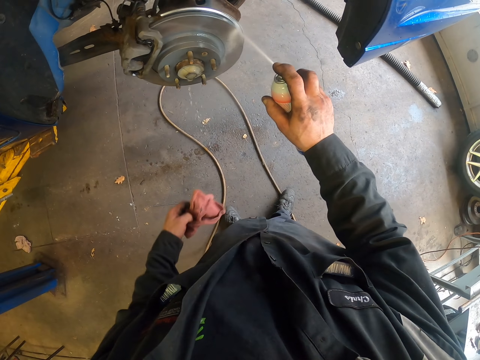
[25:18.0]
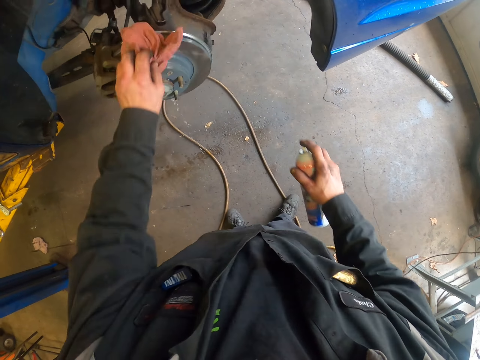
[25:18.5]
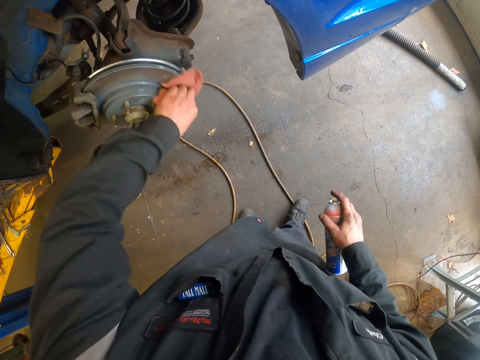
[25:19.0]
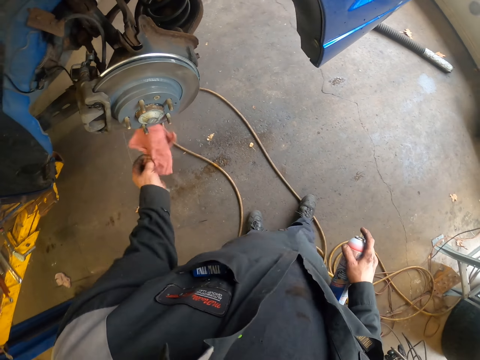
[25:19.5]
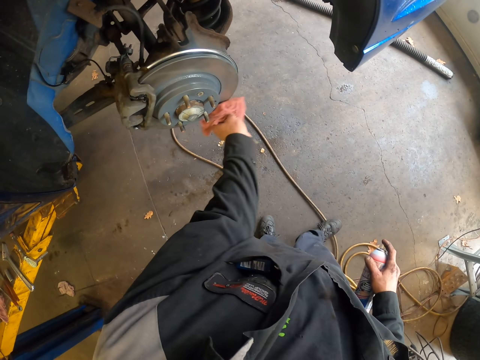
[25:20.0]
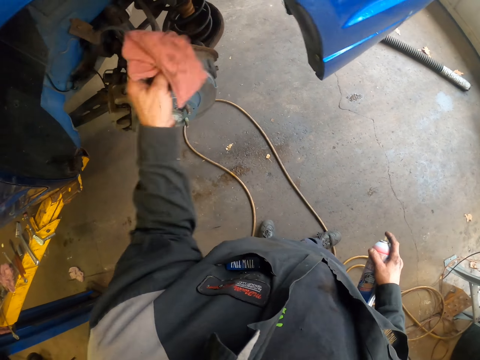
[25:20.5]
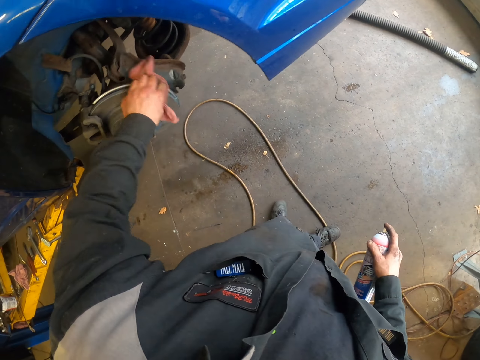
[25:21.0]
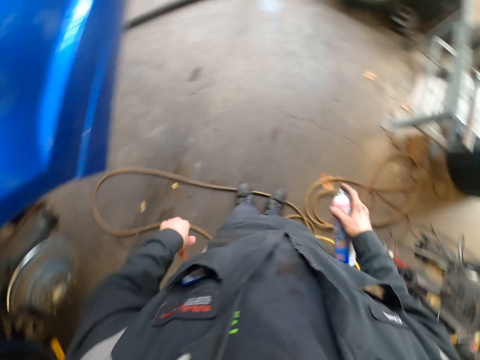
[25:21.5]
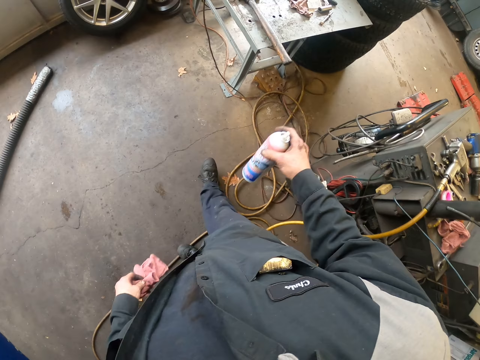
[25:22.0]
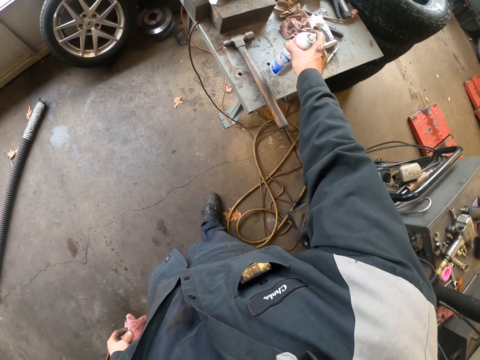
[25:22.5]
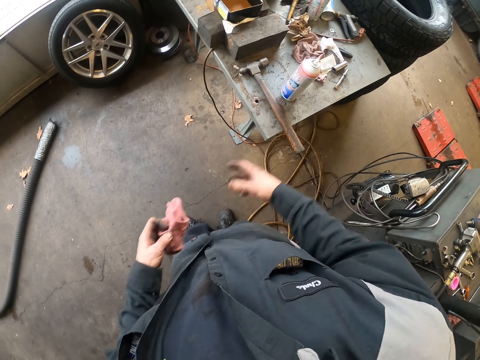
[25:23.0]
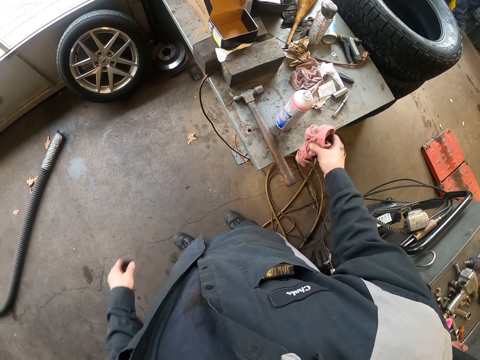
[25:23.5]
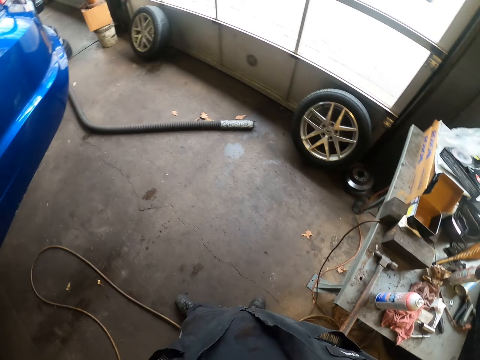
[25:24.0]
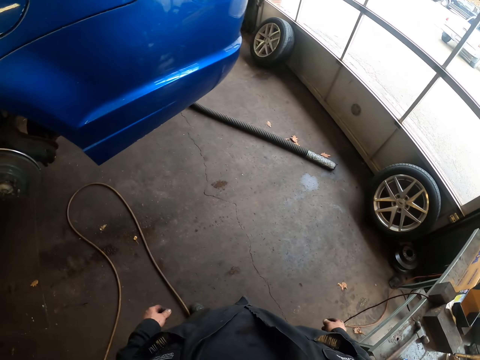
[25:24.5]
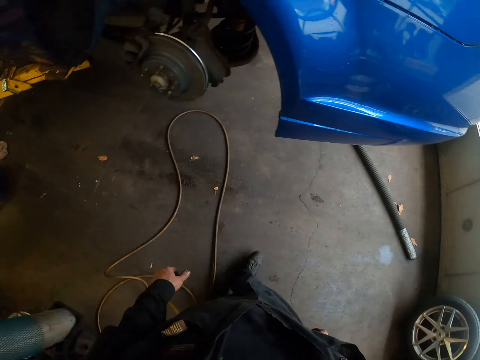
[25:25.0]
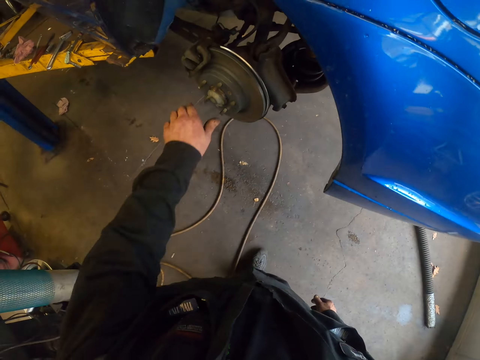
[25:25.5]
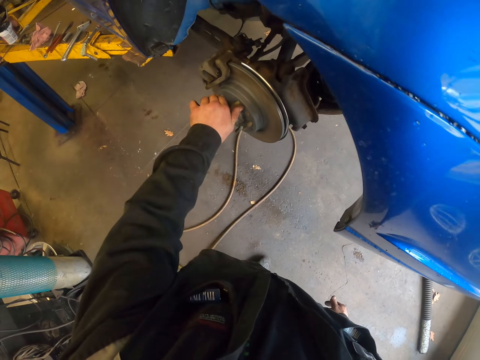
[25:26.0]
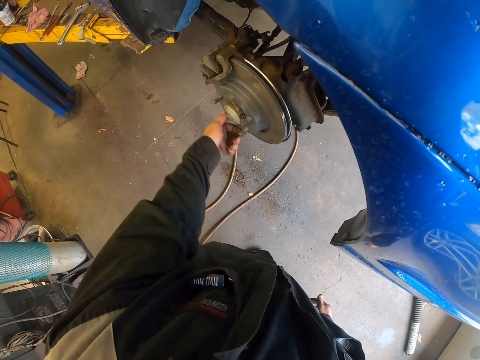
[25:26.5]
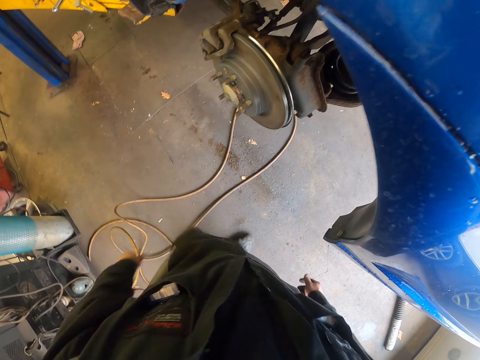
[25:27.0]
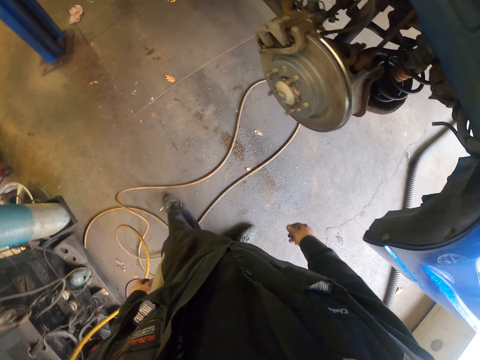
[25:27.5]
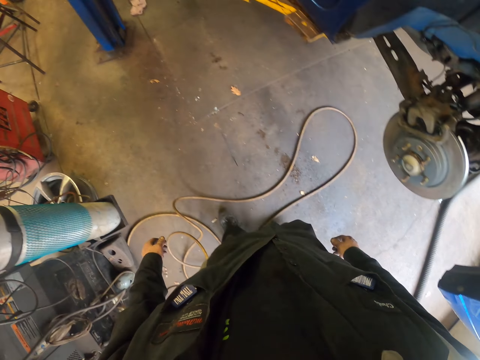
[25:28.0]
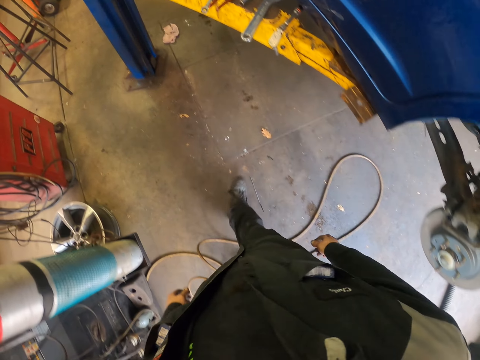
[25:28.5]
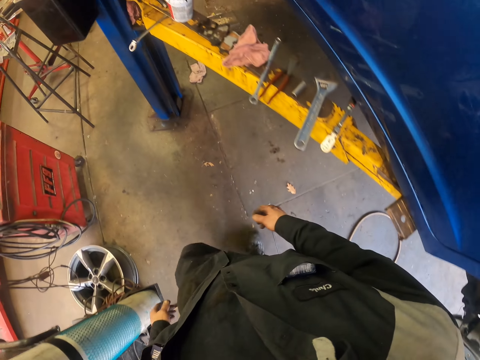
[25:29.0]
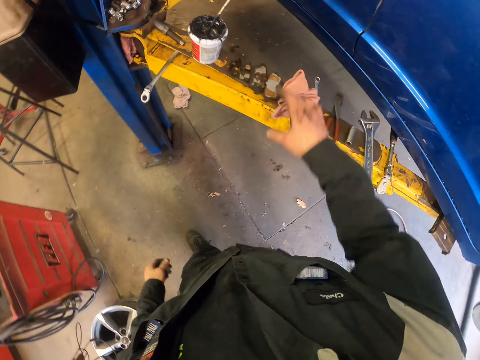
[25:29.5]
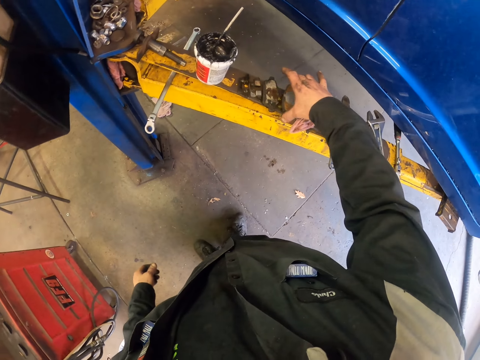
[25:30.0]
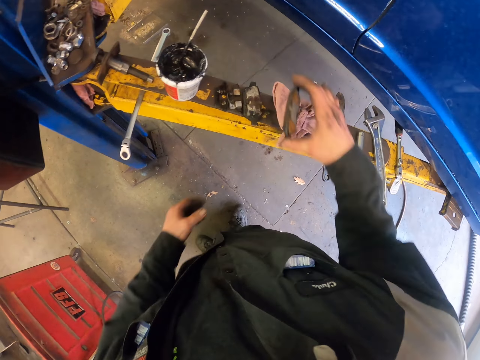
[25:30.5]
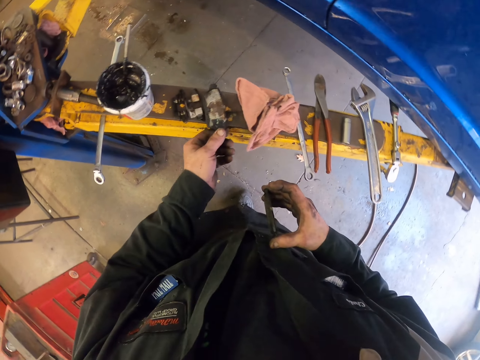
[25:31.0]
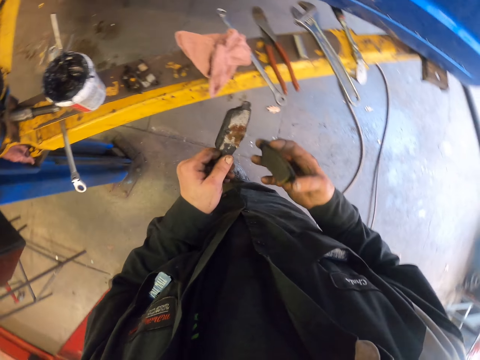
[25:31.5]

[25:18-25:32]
The camera wearer wipes the brake disc with a piece of cloth. They walk around. They put a spray bottle on the table. They pick up the cloth with the other hand. They put the cloth on the table. They walk around. They turn the wheel bearing system. They walk around. They pick up brake pads on the metal structure.

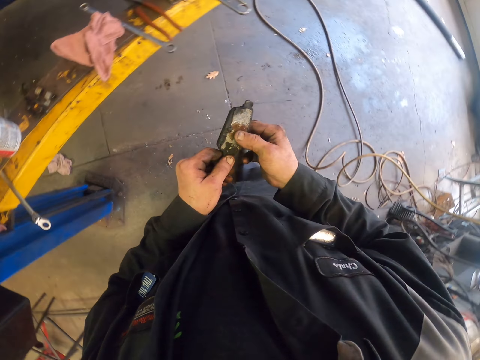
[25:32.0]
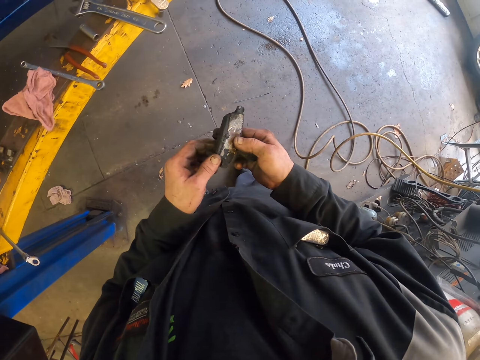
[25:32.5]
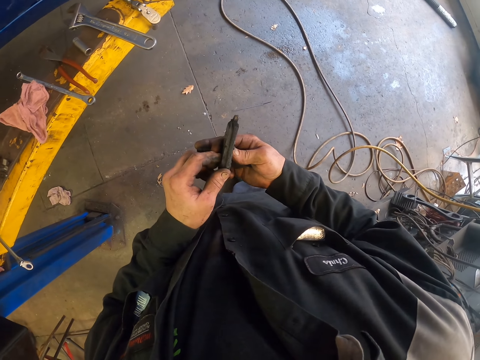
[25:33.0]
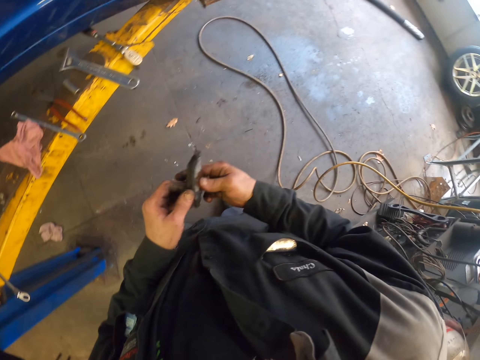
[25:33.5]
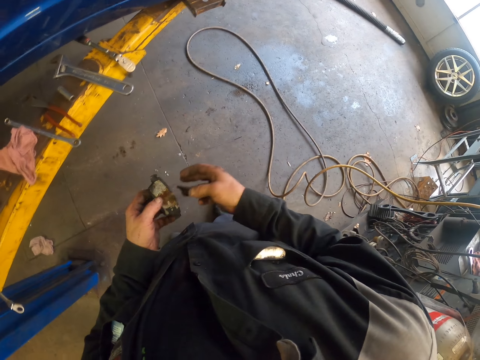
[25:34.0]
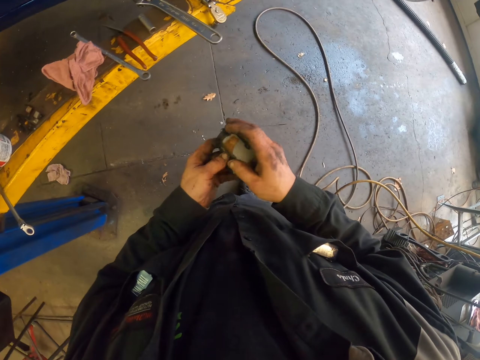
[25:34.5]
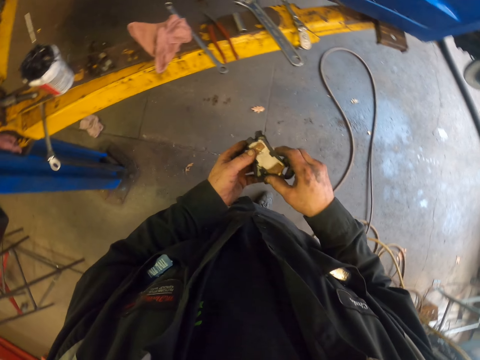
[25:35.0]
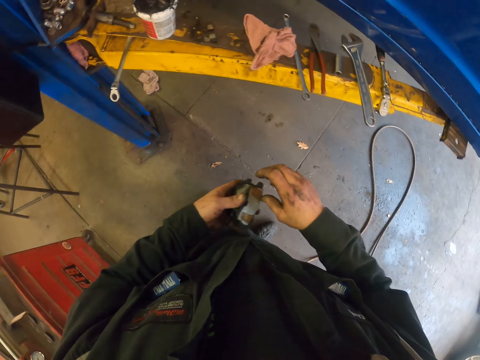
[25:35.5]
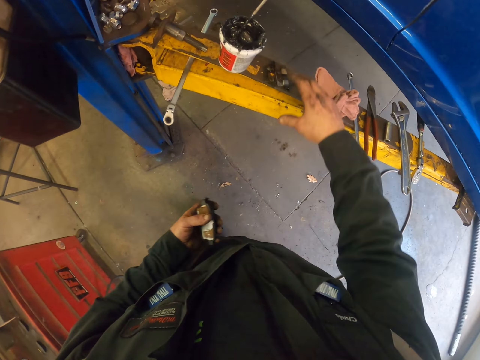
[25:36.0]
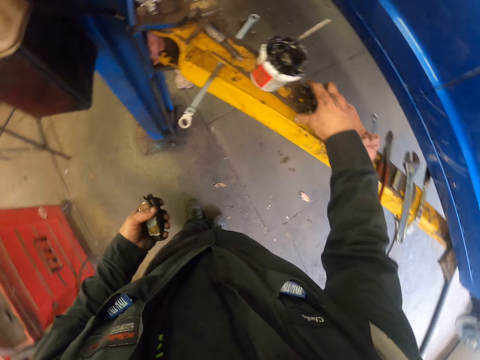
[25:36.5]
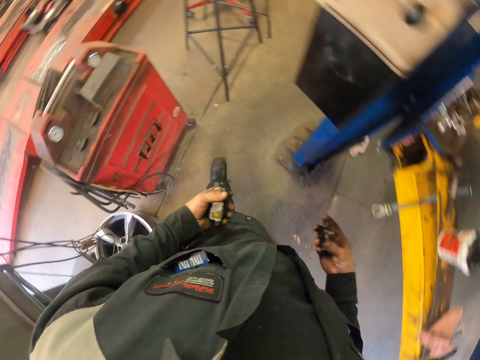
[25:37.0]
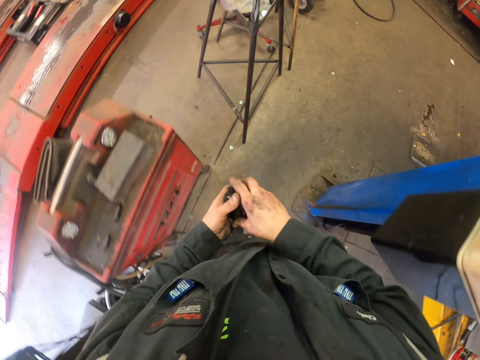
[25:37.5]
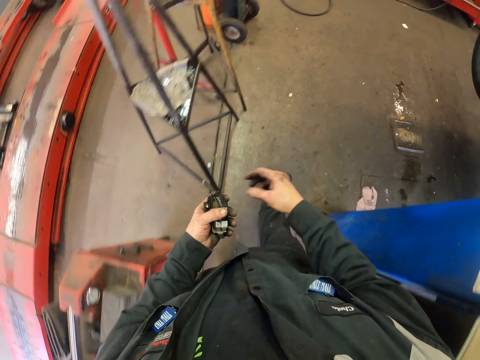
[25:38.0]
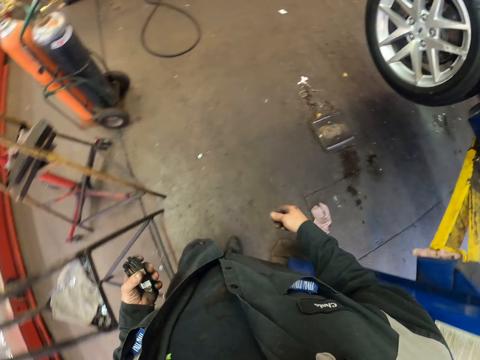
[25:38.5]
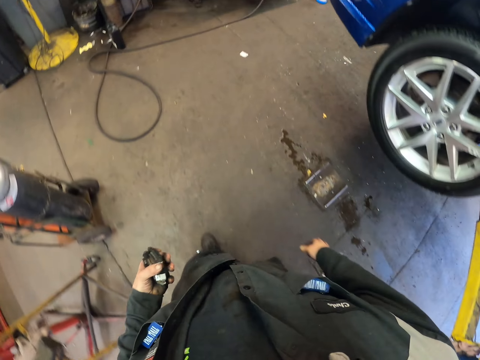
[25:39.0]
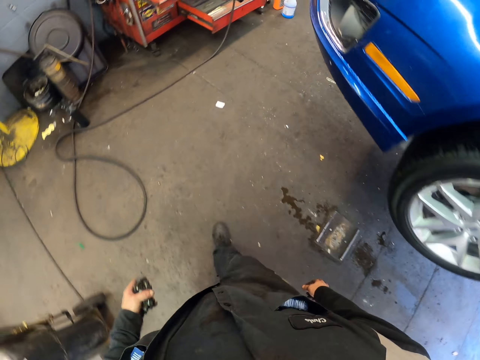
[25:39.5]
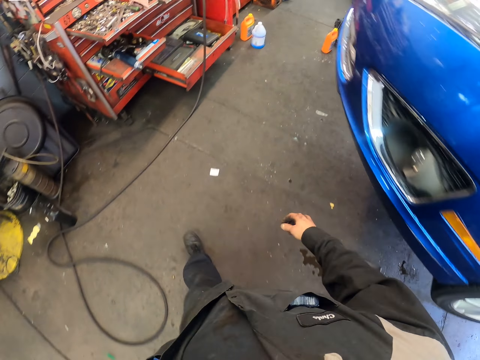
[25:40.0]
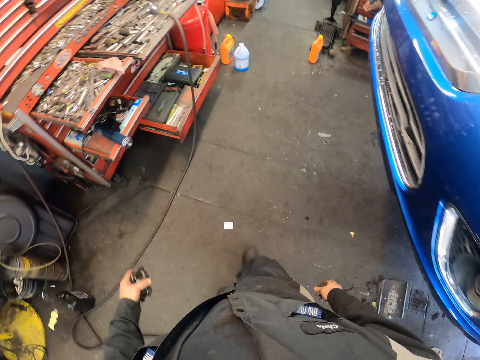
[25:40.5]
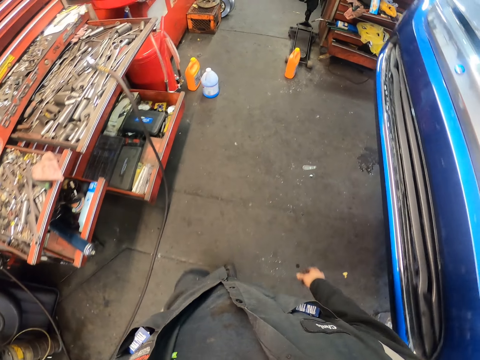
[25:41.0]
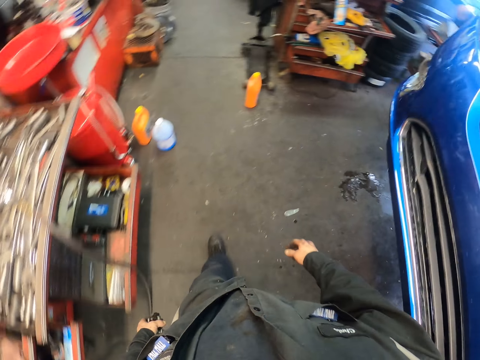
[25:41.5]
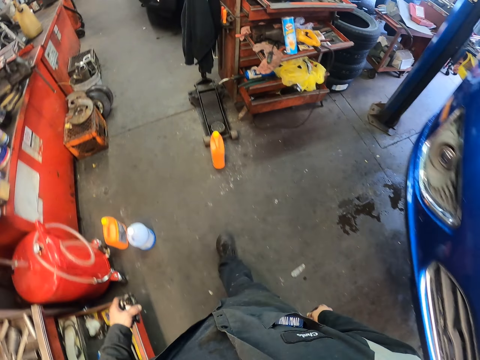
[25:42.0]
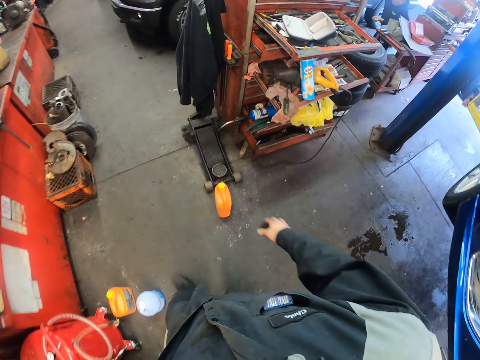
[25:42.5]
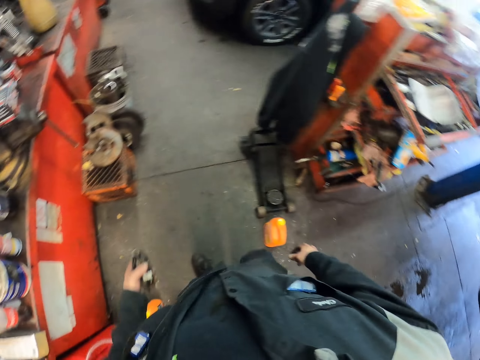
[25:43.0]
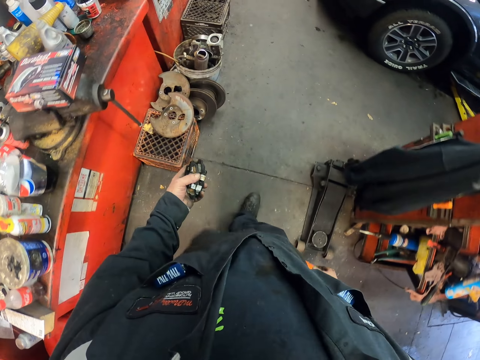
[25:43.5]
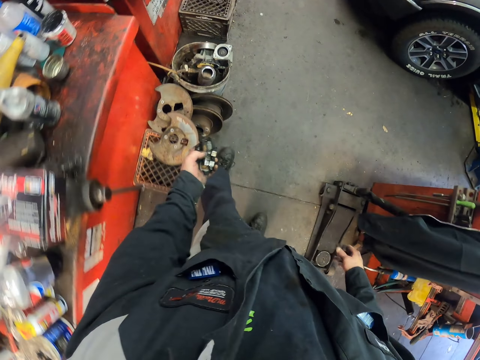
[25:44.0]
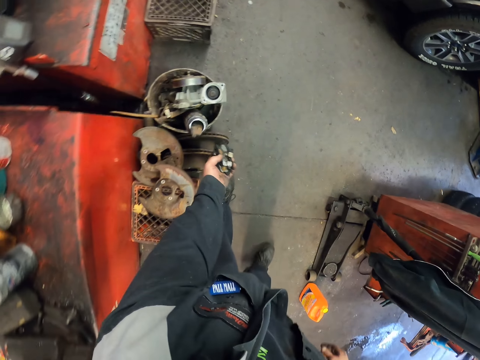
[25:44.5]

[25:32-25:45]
The camera wearer looks at the brake pads. They pick up the brake pads on the metal structure. They pick up the bolts on the steel. They walk around. They pick up the brake pads with the other hand. They walk around.
